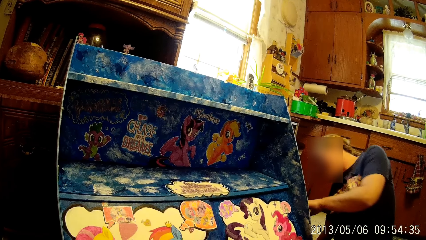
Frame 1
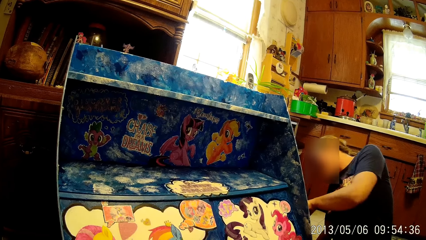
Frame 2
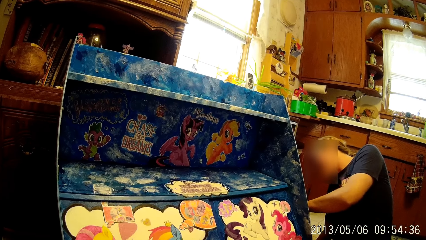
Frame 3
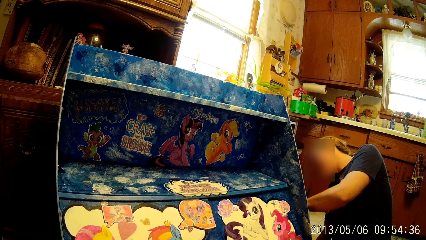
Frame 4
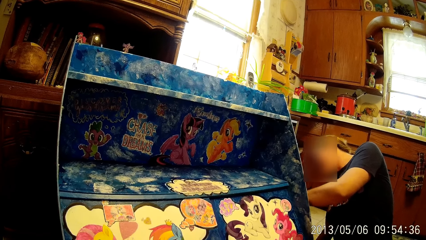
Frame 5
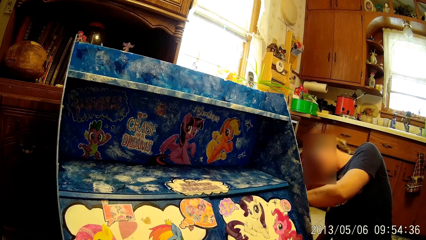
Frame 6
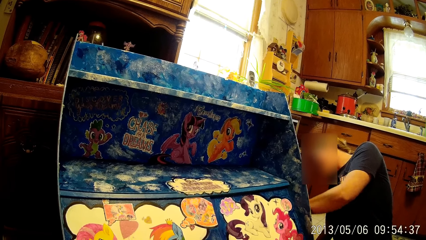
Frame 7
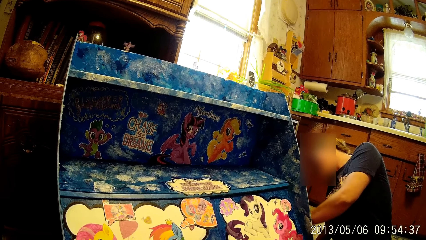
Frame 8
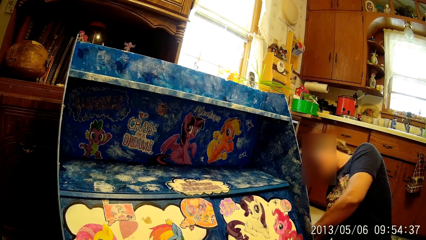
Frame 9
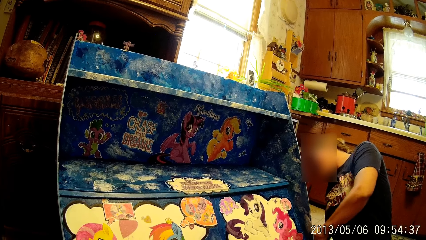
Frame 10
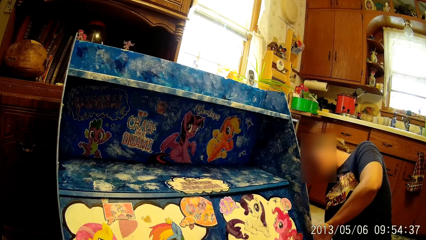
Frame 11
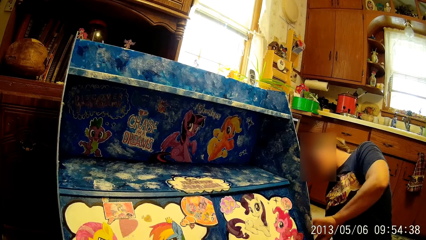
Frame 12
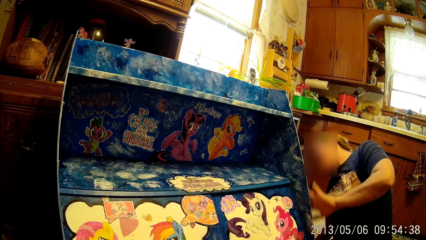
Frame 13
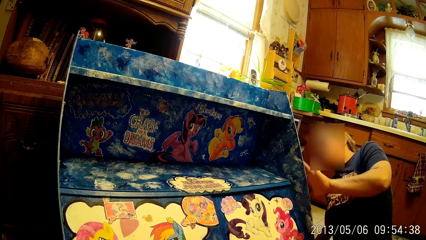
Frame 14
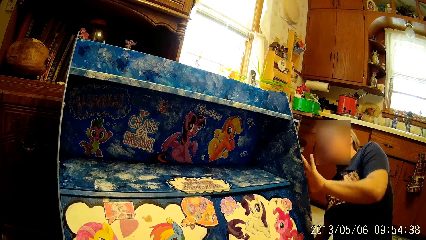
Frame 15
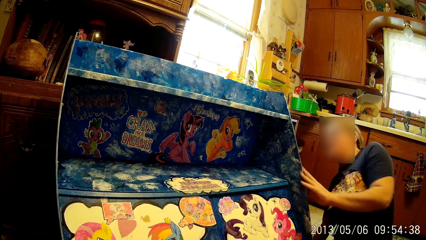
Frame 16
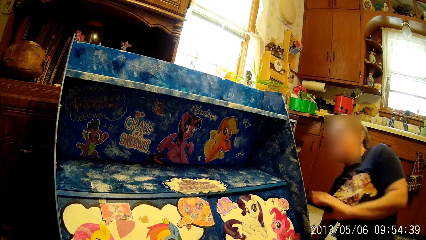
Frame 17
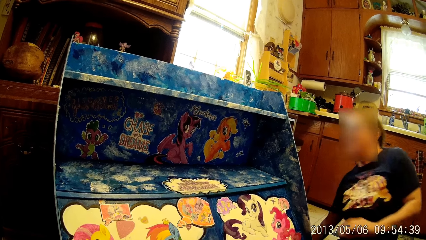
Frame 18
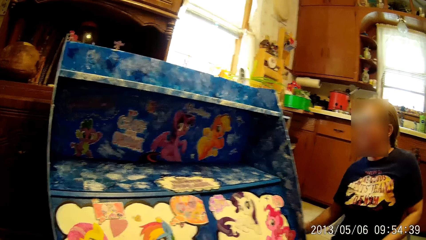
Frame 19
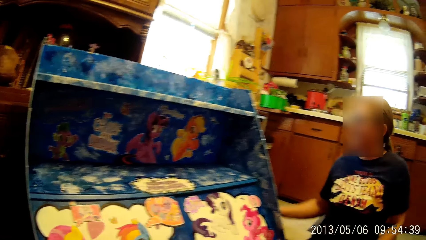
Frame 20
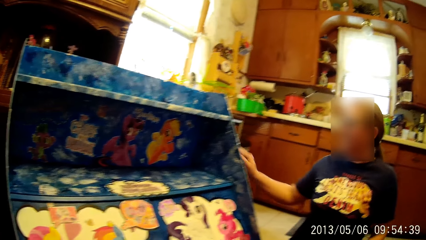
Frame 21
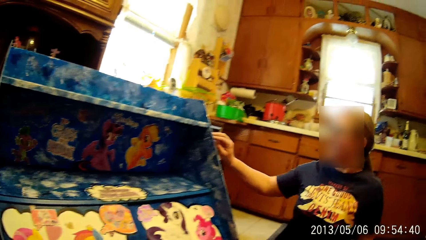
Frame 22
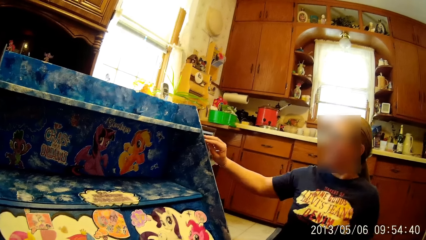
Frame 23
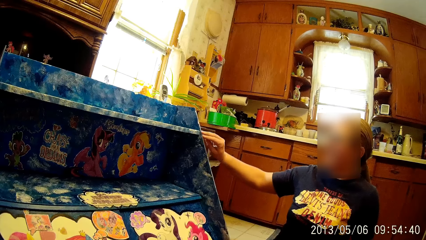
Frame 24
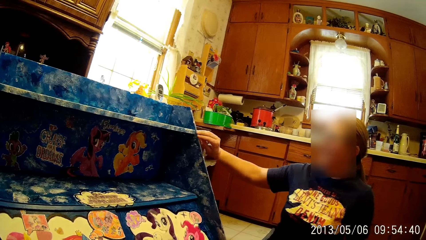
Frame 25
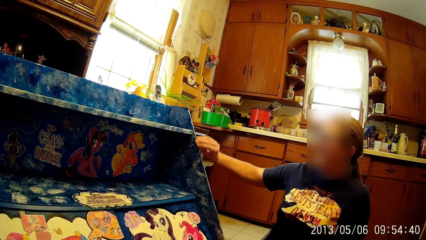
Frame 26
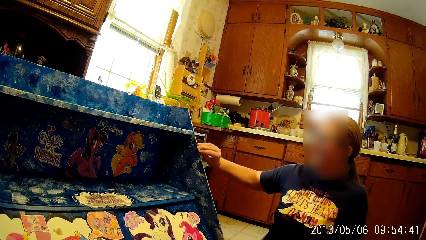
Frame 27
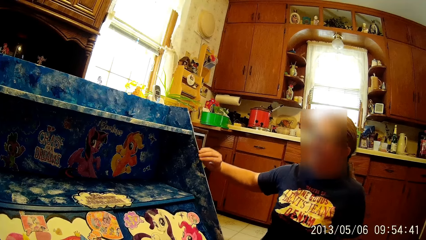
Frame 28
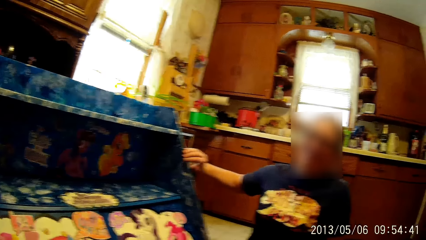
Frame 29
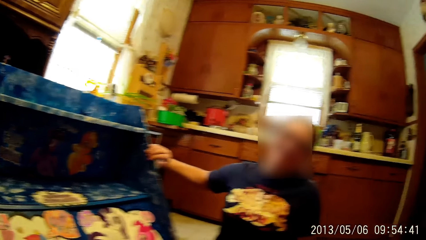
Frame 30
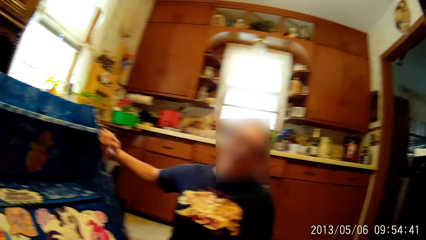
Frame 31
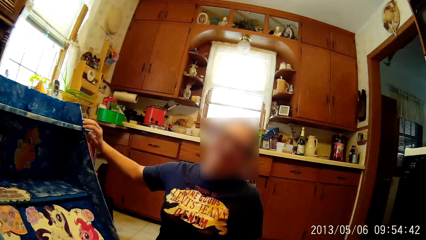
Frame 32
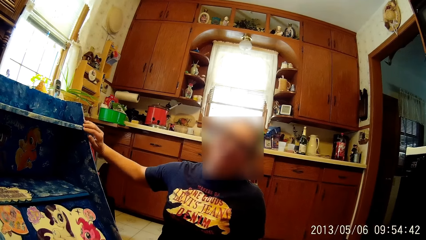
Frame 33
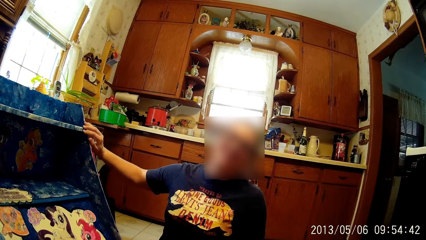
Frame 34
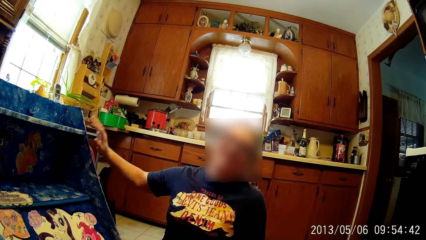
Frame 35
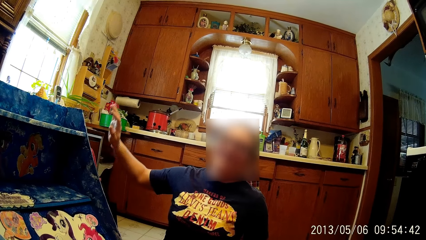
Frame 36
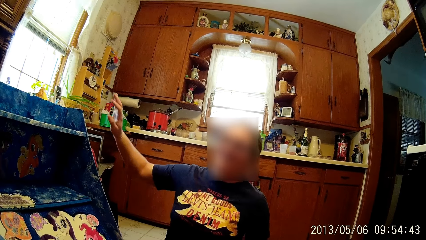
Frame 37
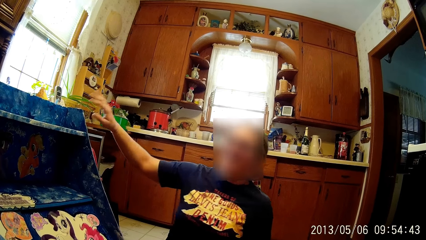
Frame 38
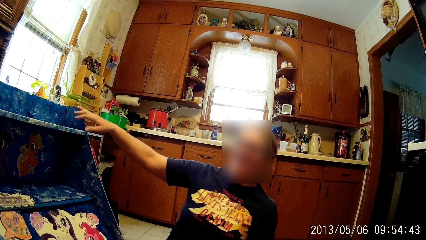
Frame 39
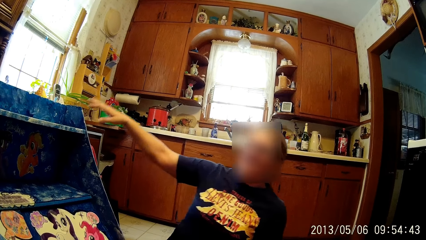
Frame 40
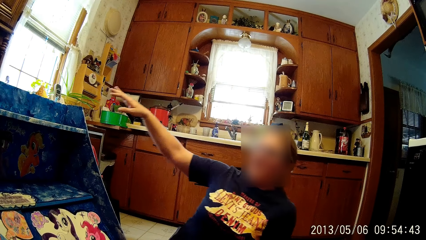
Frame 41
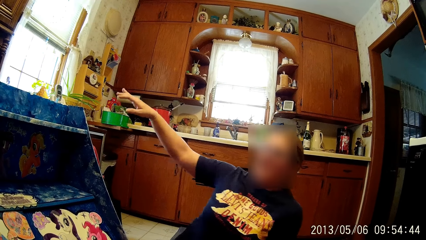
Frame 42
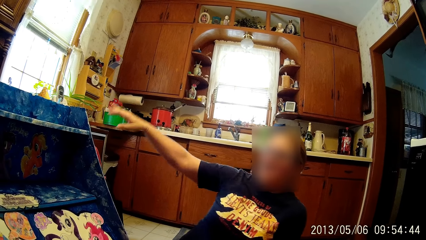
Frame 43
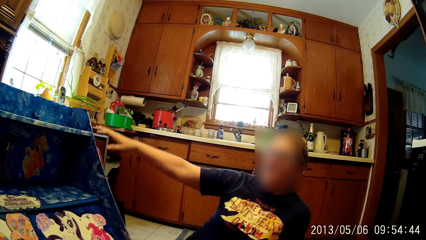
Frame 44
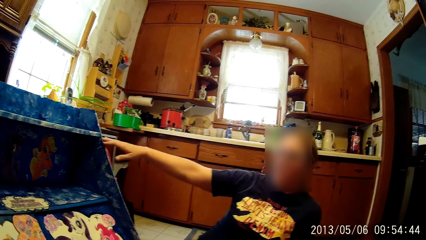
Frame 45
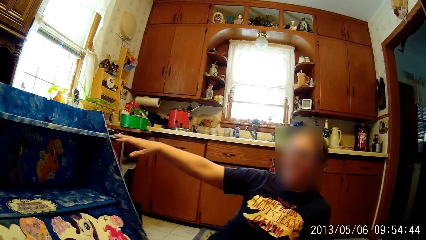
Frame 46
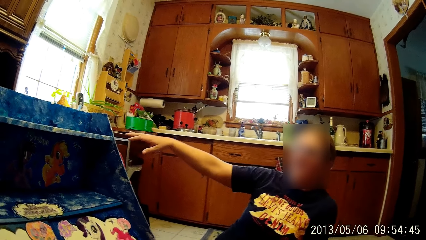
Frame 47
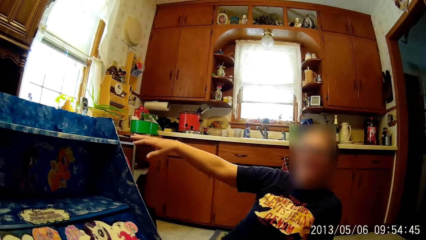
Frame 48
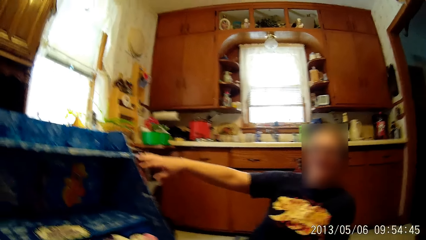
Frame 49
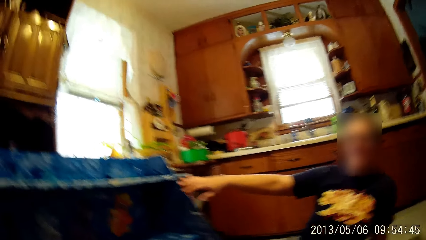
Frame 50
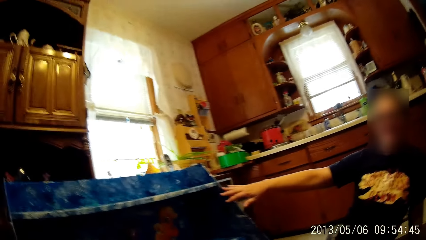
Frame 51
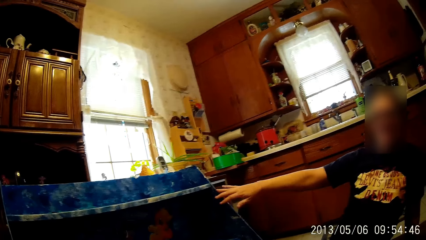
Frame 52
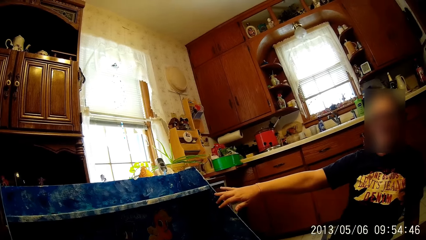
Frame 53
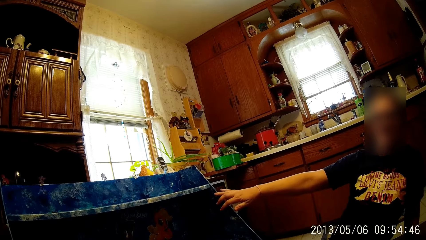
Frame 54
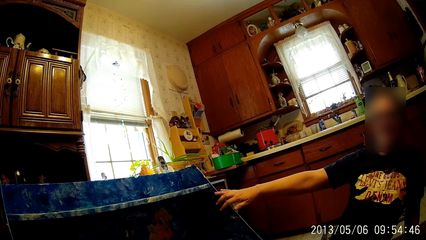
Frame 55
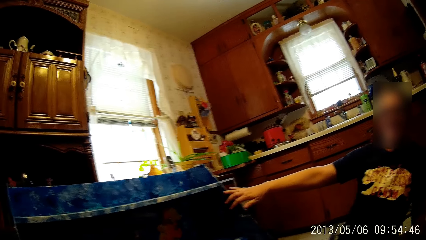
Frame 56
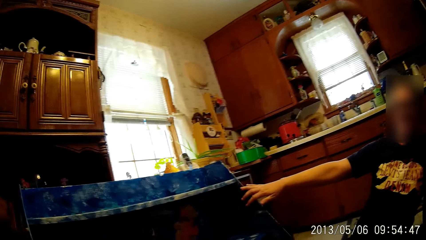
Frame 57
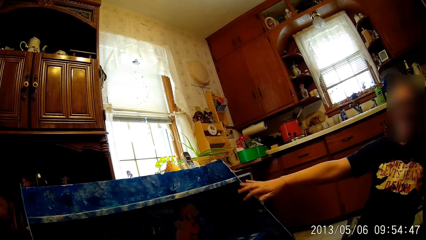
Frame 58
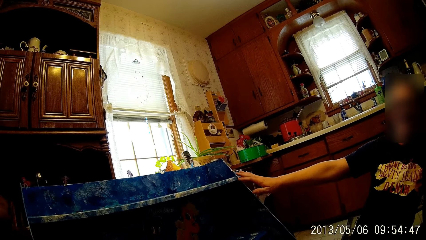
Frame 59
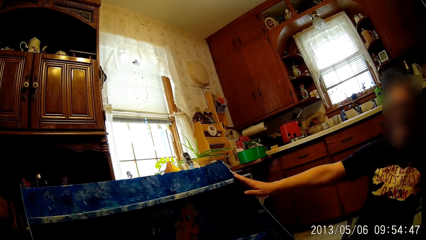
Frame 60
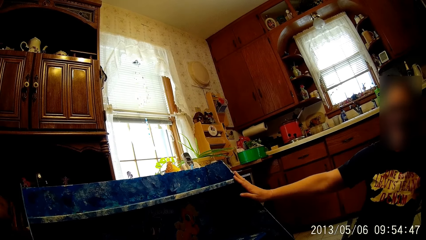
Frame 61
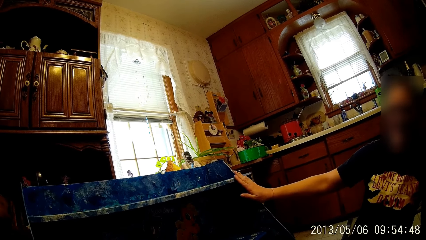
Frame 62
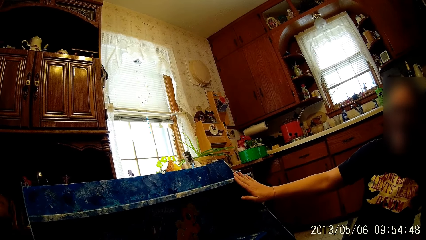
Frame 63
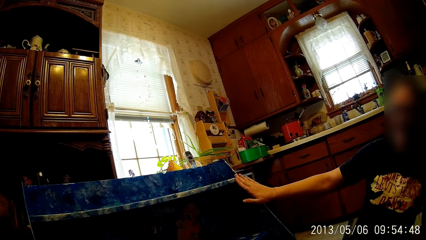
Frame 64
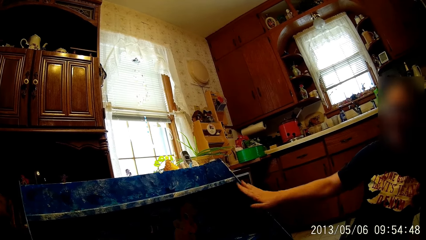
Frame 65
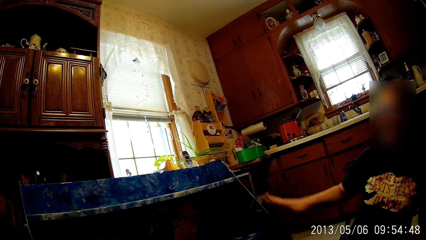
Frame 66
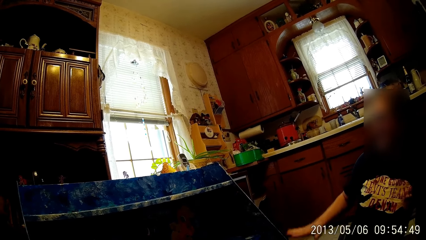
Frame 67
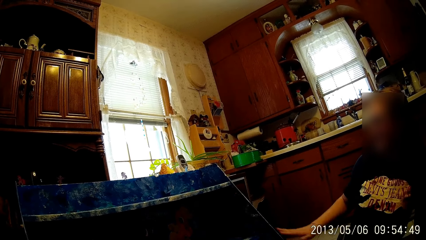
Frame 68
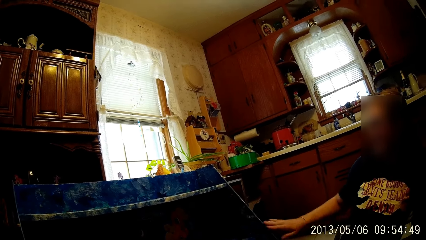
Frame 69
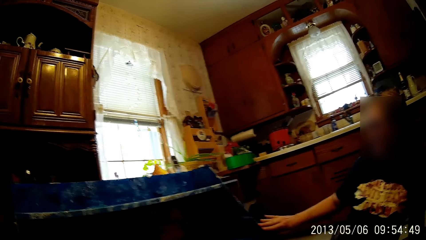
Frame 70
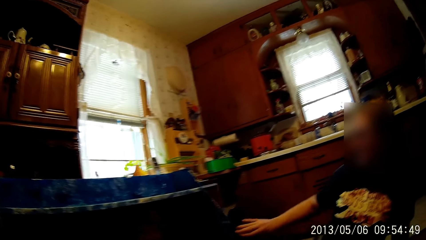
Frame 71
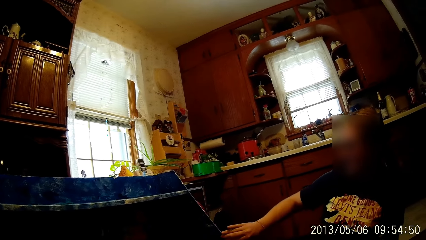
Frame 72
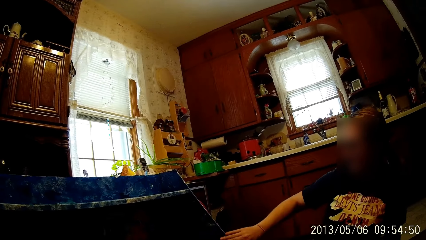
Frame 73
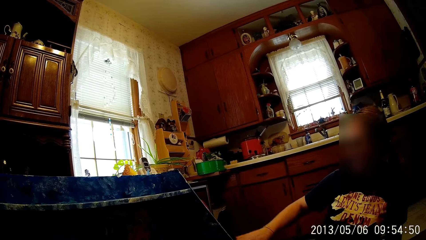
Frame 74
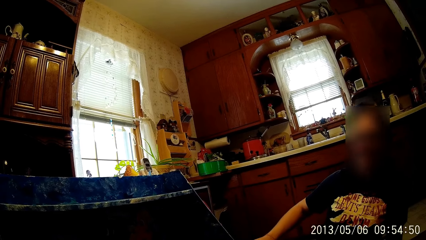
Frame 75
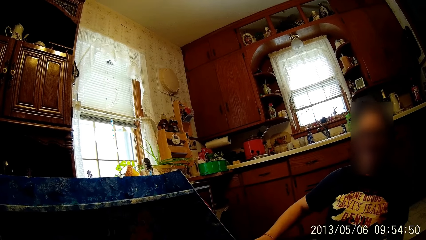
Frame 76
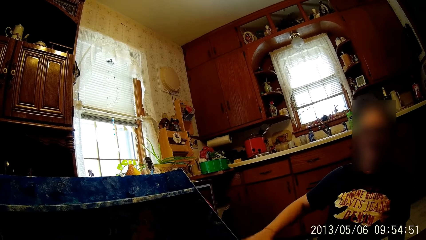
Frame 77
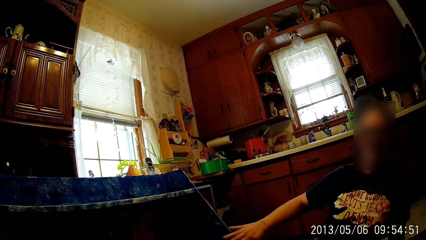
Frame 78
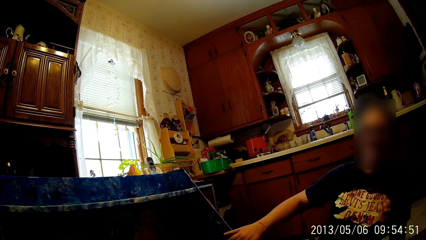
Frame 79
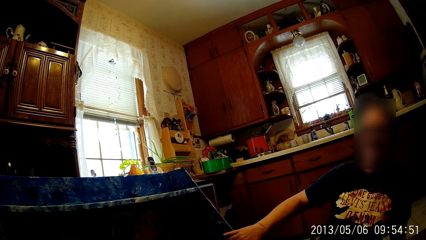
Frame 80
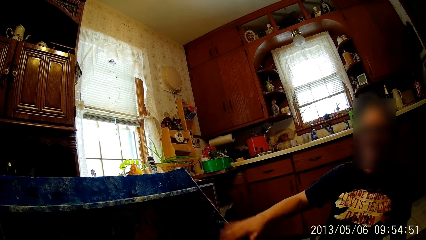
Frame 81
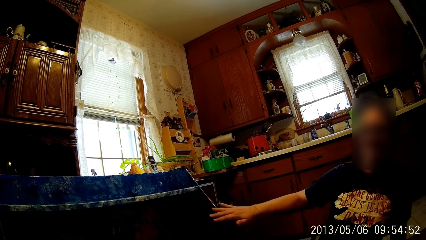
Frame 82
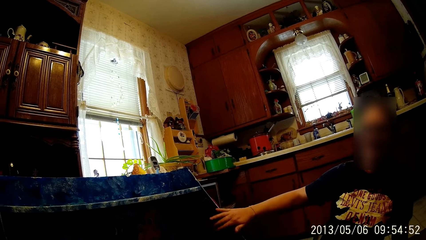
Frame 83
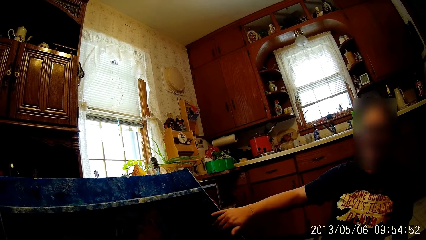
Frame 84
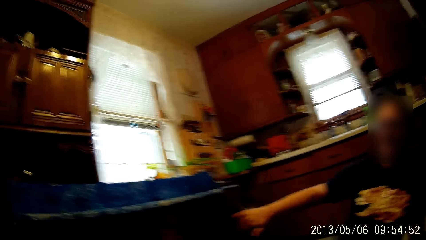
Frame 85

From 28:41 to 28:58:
A woman touches the baby rack or desk with her left hand. The woman rubs the baby rack with her left hand. The woman removes her hand from the desk. The woman touches the baby rack with her right hand. The woman repositions her hand on the desk. The woman repositions her hand on the desk again. The woman removes her hand from the desk. The woman touches the desk. The woman removes her hand from the desk. The woman hits the desk. The woman removes her hand from the desk. The woman holds the desk. The woman rests her hand on the desk. The woman removes her hand from the desk. The woman holds the desk.
